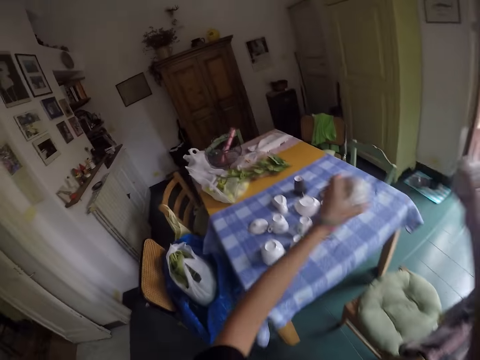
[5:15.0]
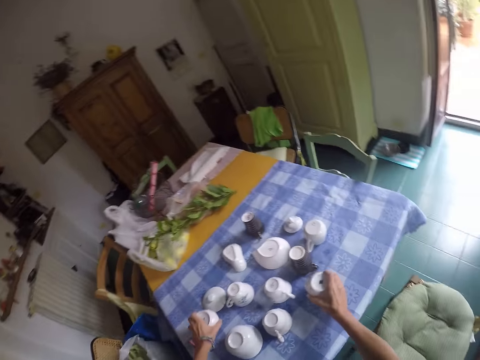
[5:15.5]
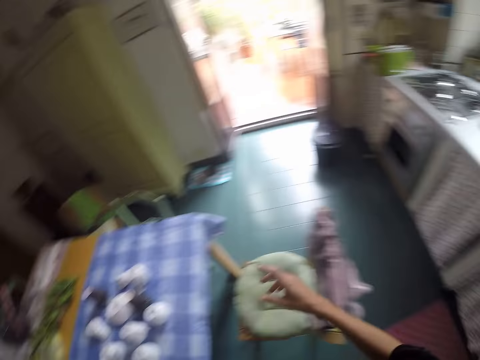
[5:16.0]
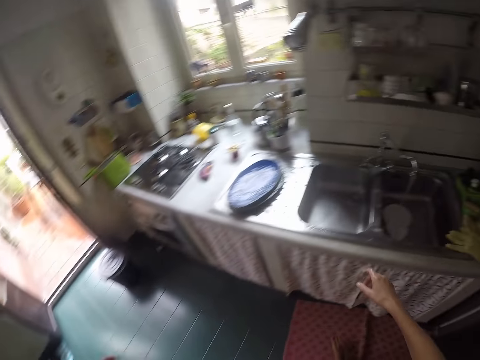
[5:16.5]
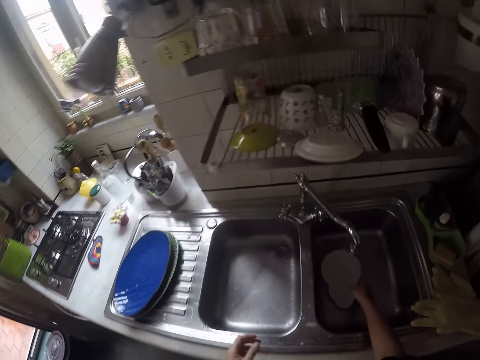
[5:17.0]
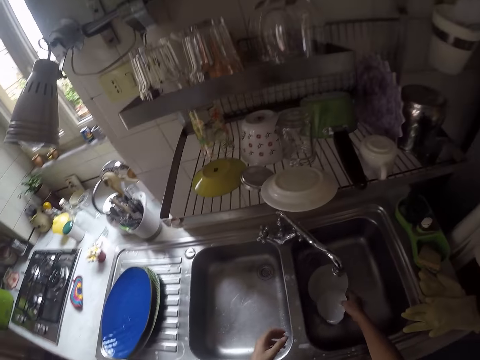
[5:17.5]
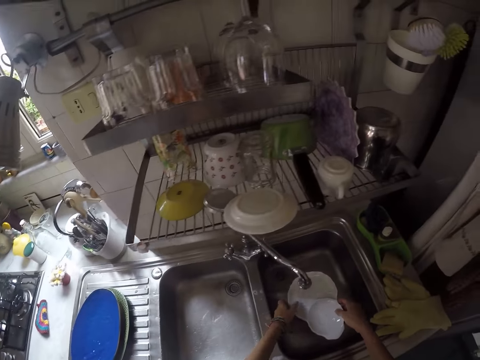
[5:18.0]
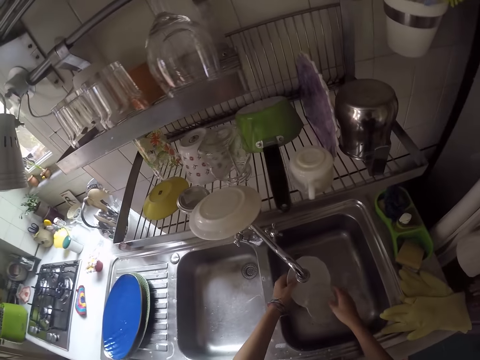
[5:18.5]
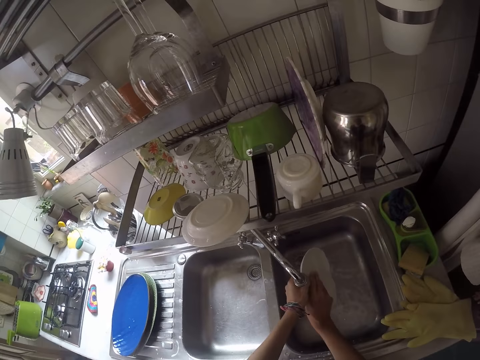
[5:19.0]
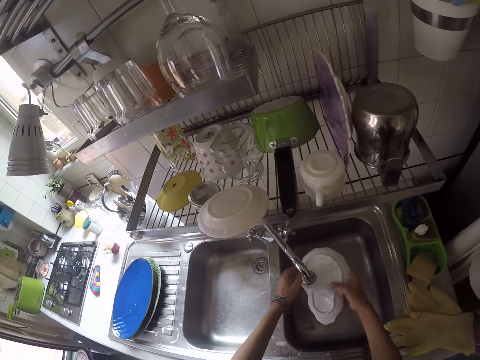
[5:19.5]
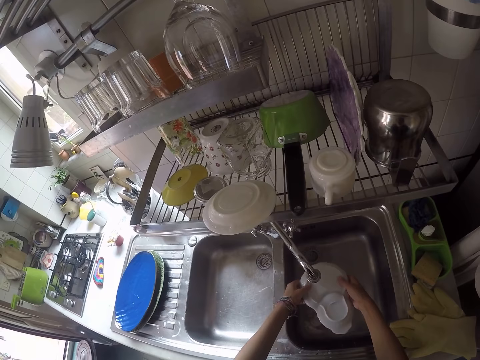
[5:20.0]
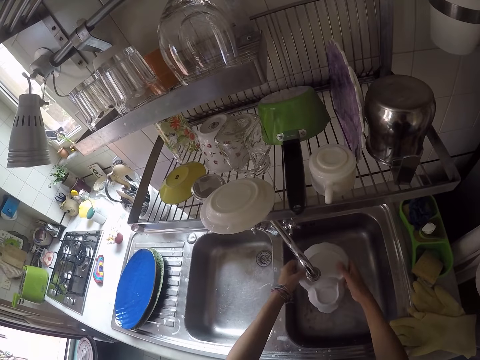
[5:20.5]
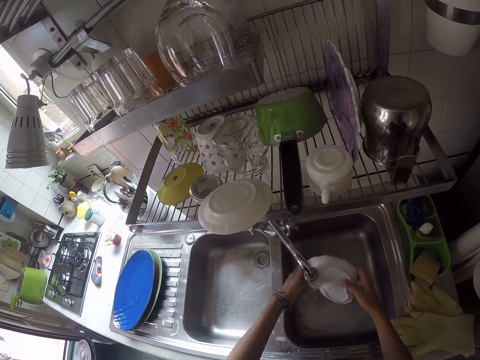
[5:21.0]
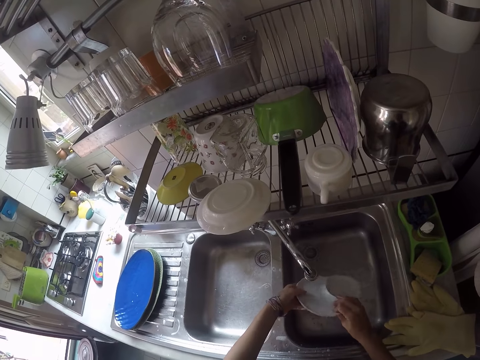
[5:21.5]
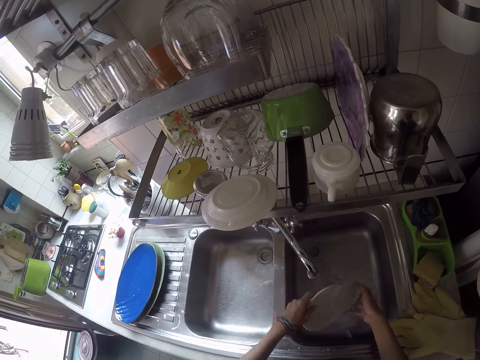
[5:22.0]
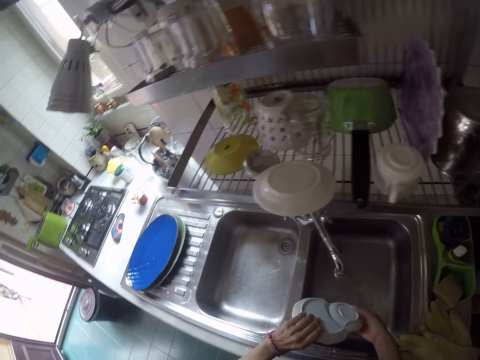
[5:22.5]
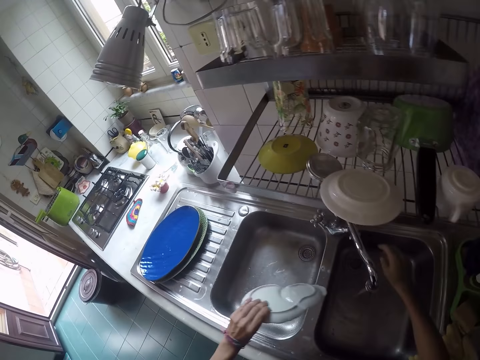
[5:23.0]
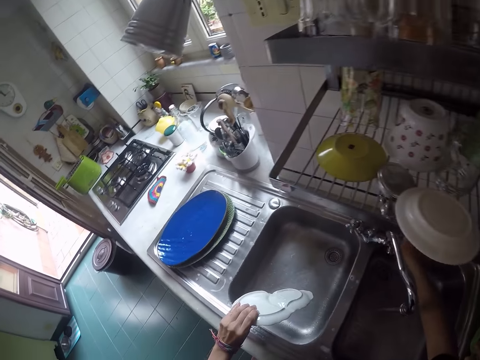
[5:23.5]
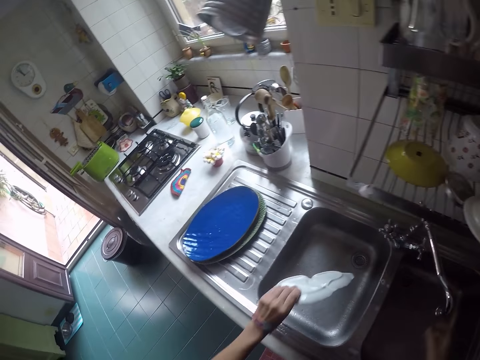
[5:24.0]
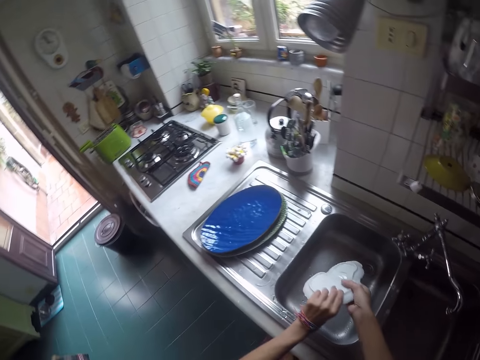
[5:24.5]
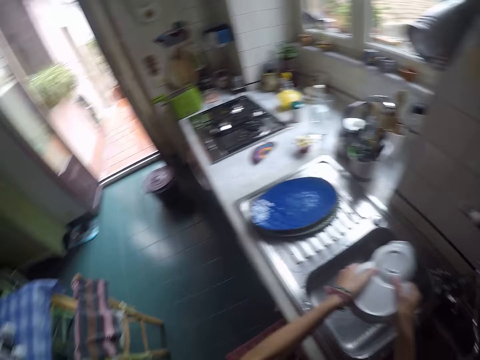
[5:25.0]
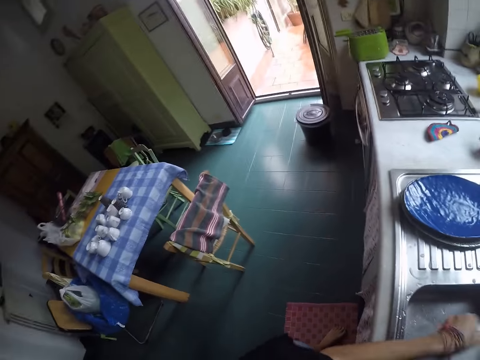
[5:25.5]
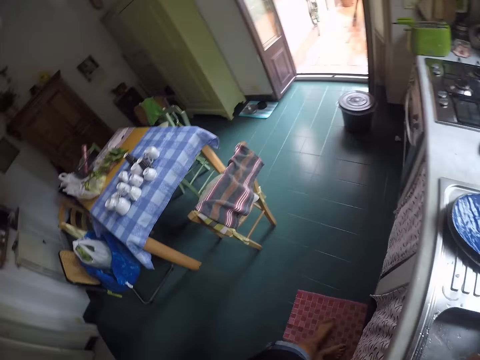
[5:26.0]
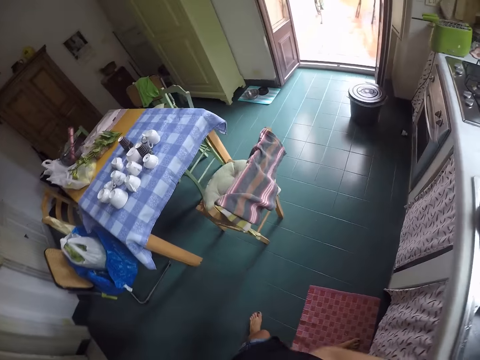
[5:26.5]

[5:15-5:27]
The camera wearer turns around. They put the bowls on the table. They walk around. They take a plate in the sink. They rinse the plate. They close the tap. They remove excess water from the plate.

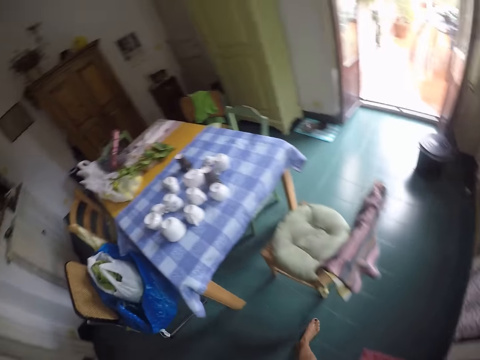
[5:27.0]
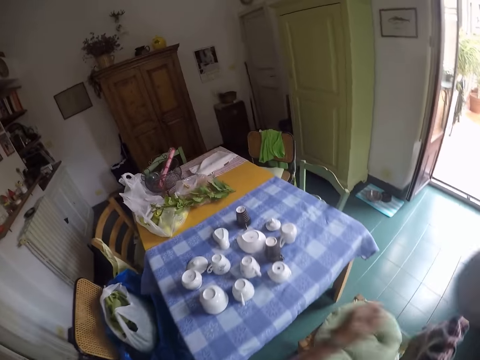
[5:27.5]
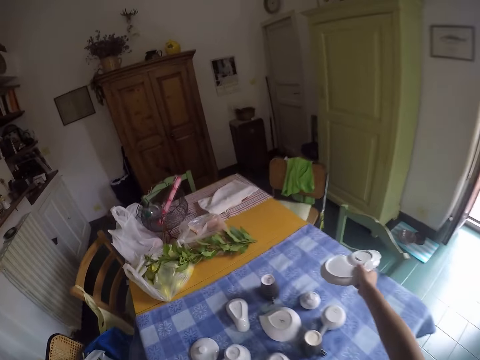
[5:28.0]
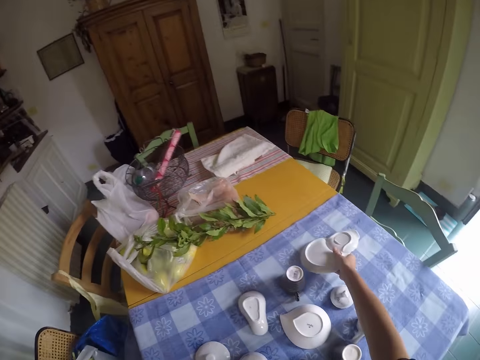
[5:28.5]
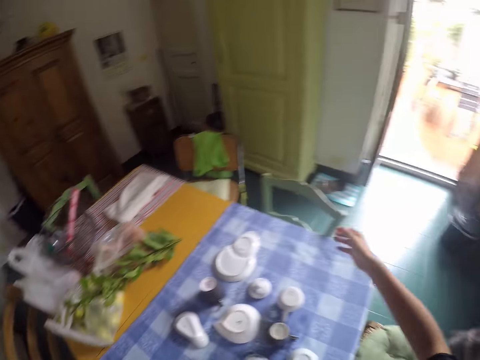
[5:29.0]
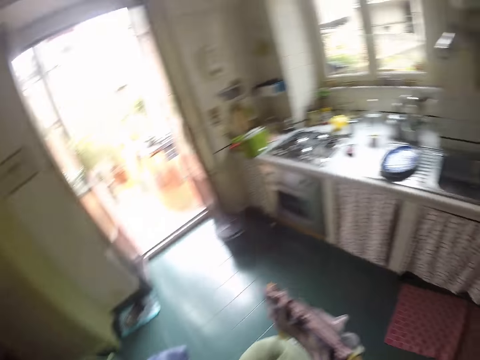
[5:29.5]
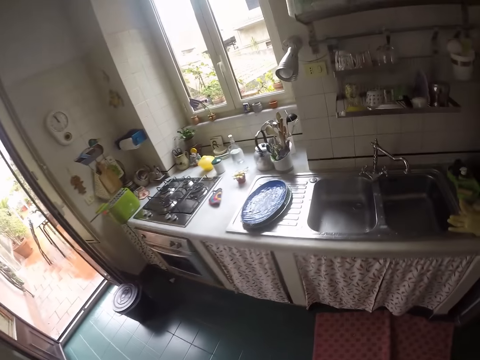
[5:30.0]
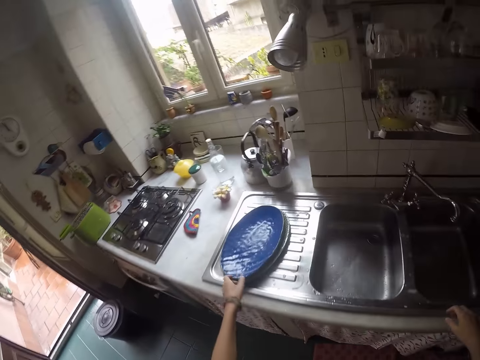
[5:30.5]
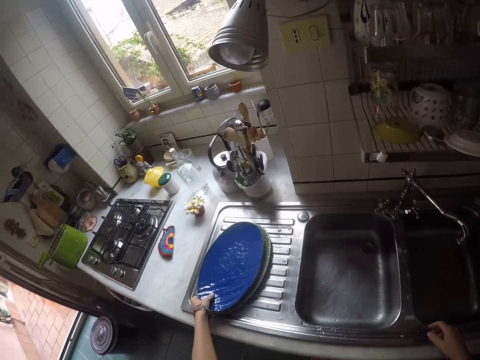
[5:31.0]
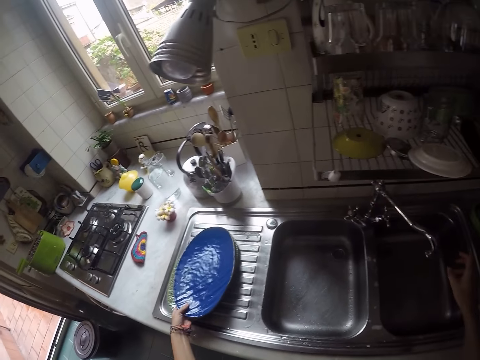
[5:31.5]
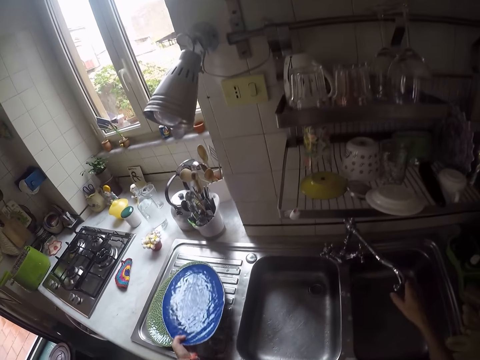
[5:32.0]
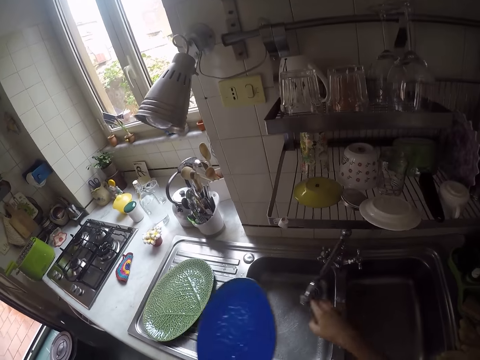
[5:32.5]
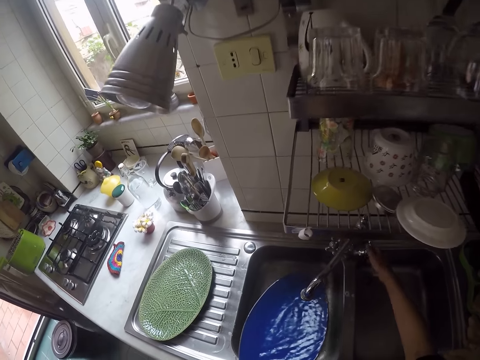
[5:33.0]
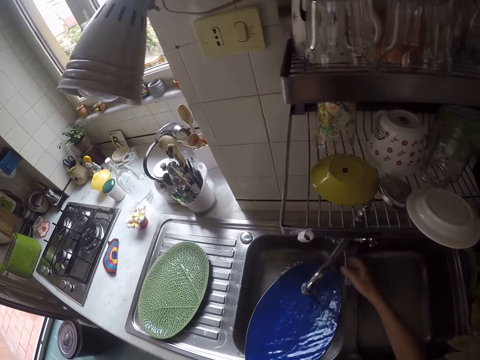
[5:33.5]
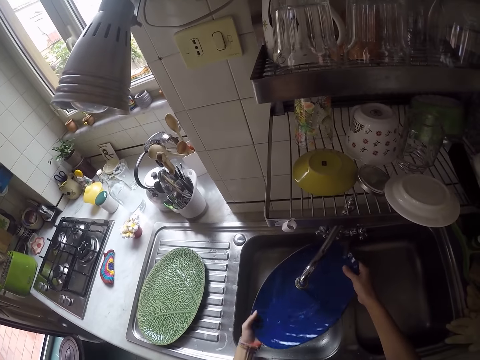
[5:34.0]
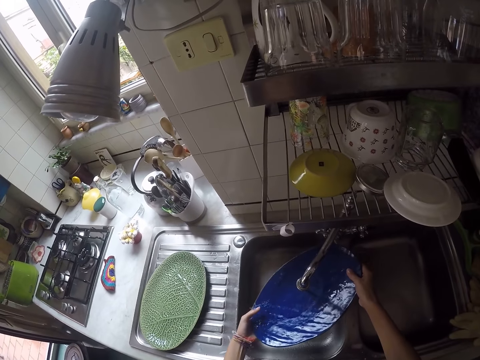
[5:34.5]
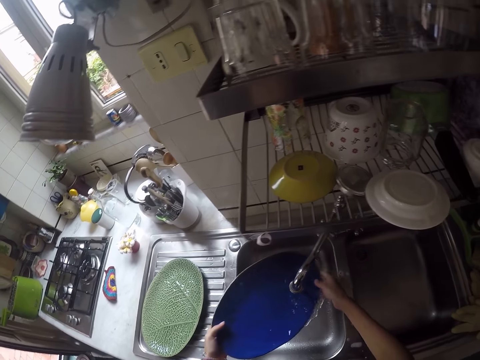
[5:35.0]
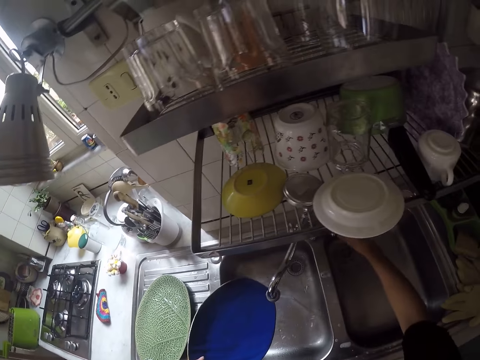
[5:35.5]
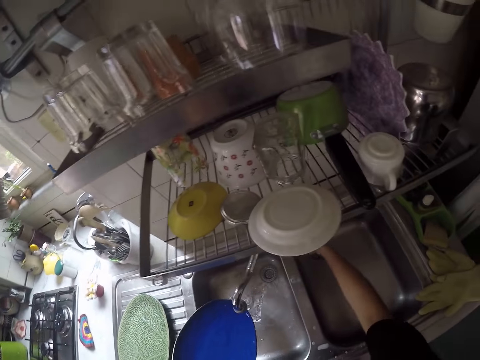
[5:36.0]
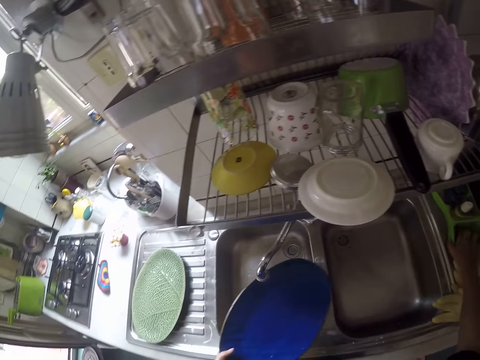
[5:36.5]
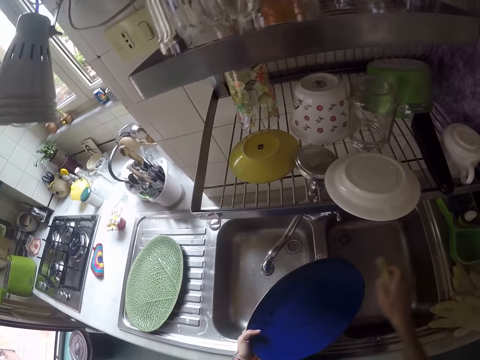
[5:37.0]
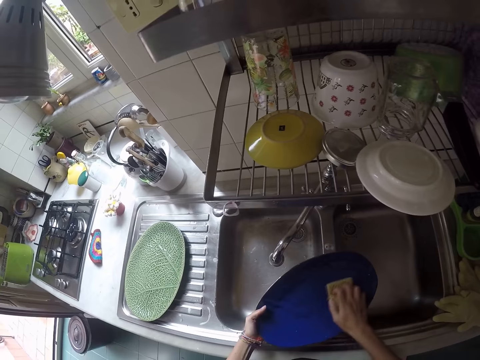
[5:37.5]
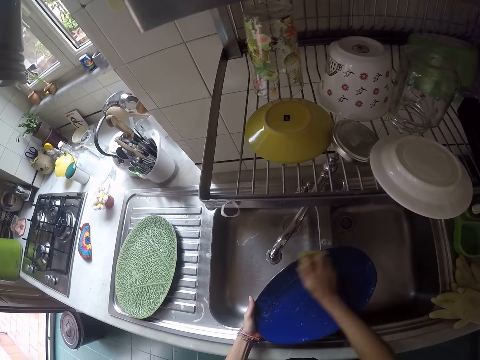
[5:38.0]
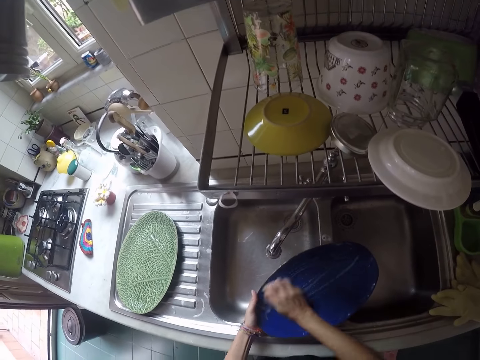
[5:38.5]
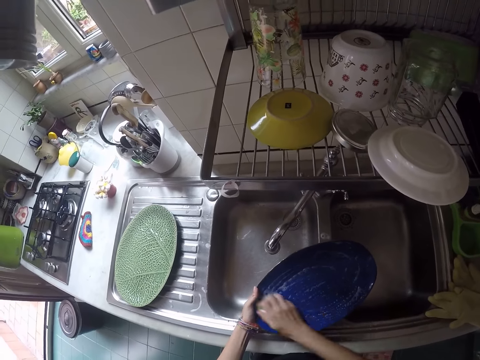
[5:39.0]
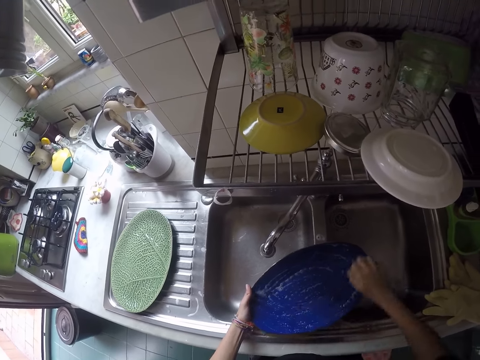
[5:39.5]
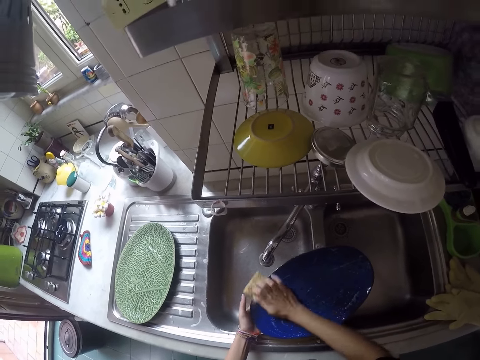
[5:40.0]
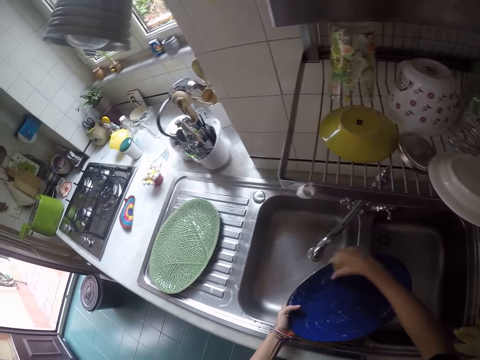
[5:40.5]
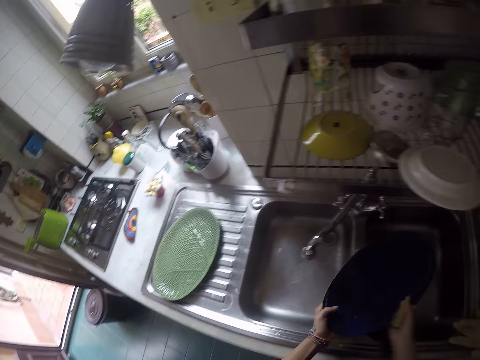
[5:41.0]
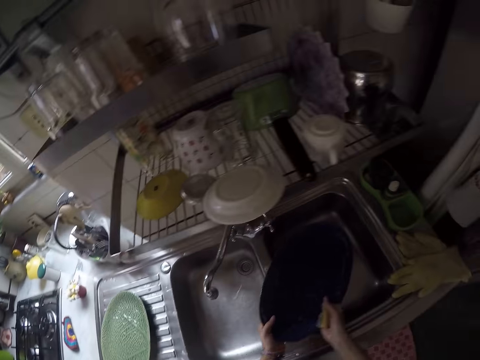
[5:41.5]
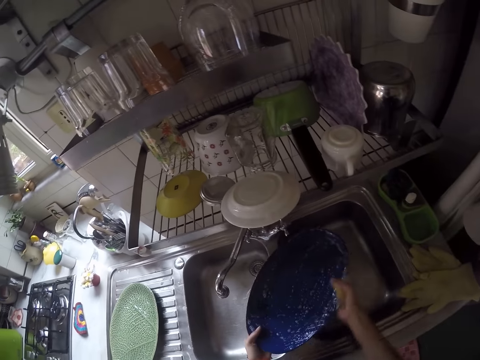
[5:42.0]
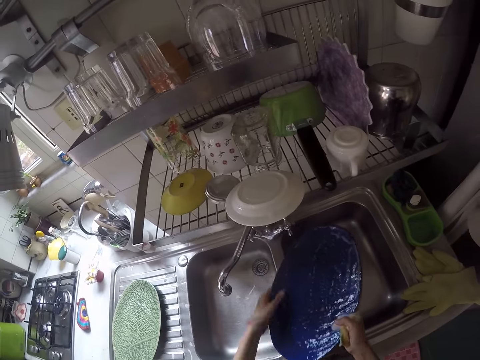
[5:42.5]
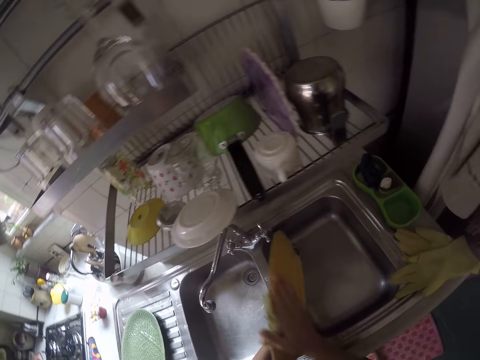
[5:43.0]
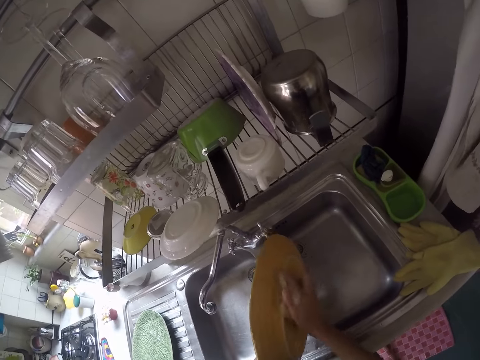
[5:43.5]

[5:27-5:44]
The camera wearer walks to the table. They put the plate on the table. They walk around. They take a tray from the sink slab. They tilt the tap. They open the tap. They rinse the tray. They close the tap. They take a scouring pad. They scrub the tray.
